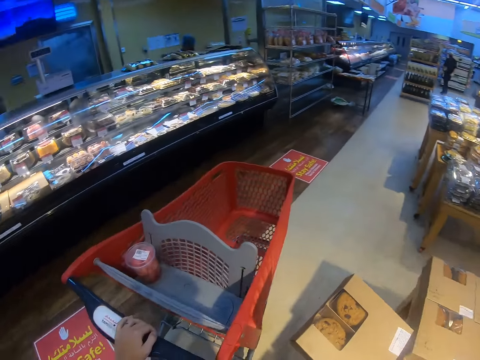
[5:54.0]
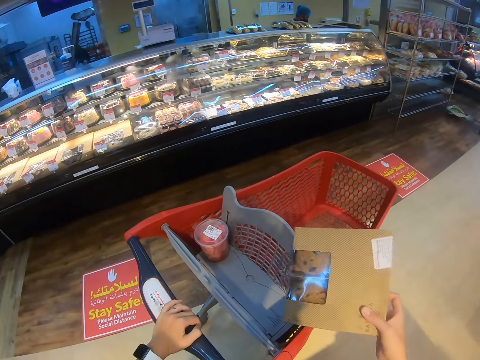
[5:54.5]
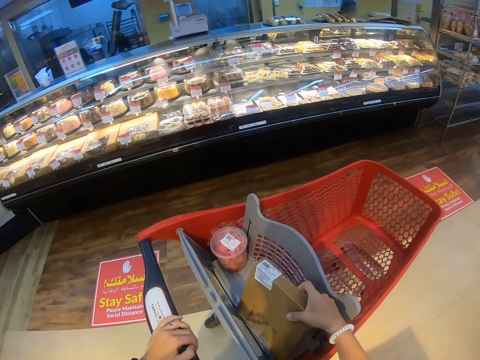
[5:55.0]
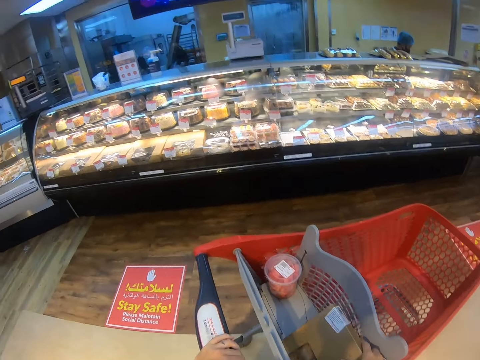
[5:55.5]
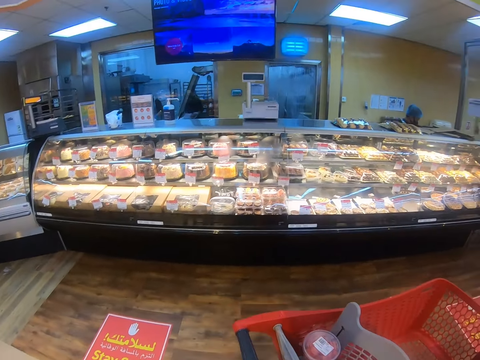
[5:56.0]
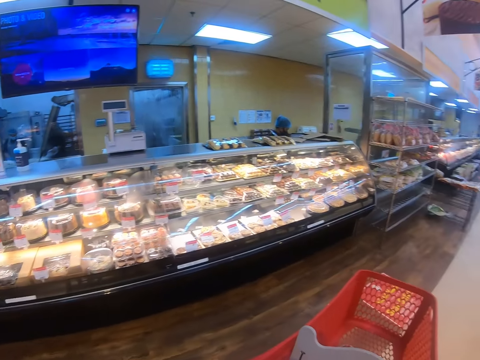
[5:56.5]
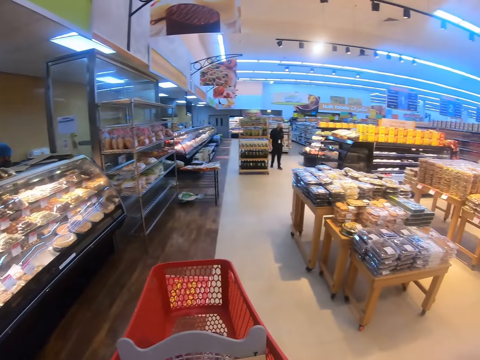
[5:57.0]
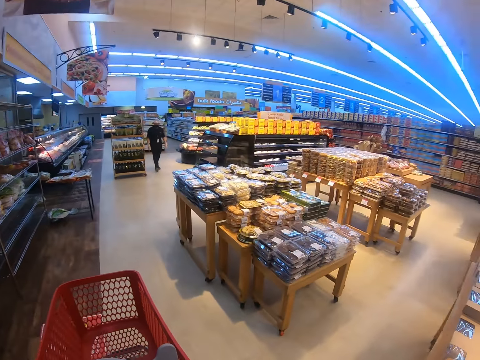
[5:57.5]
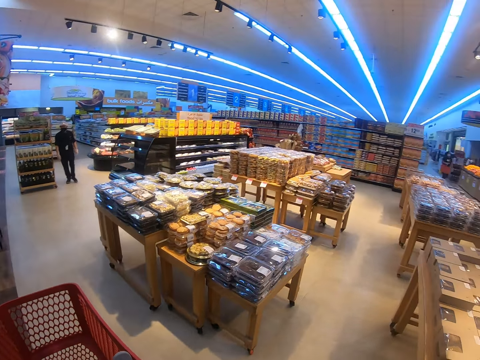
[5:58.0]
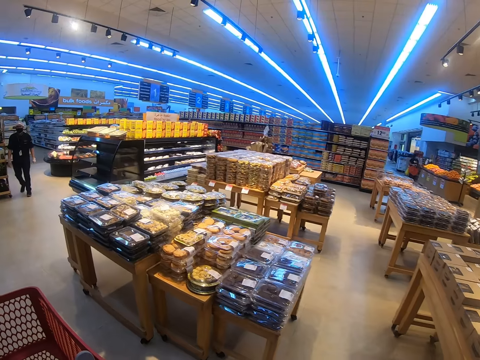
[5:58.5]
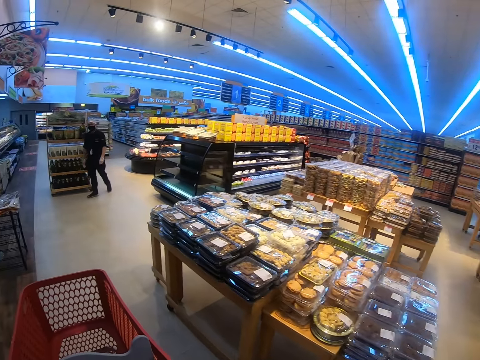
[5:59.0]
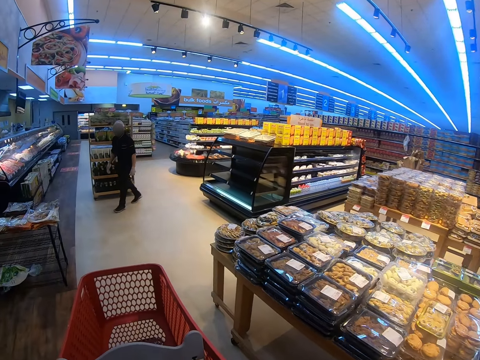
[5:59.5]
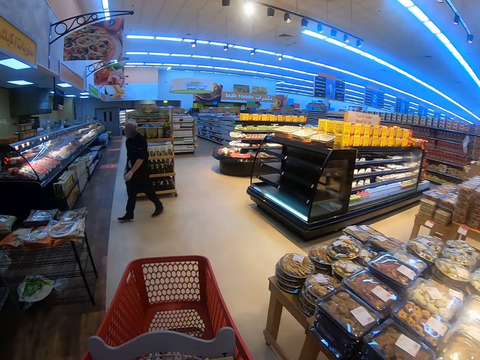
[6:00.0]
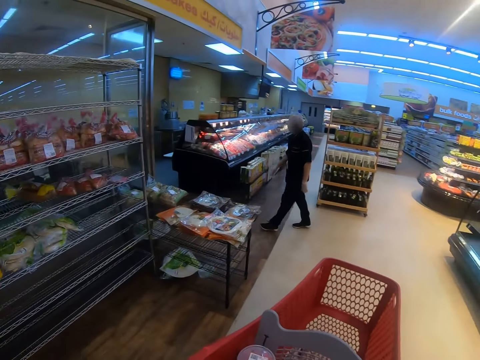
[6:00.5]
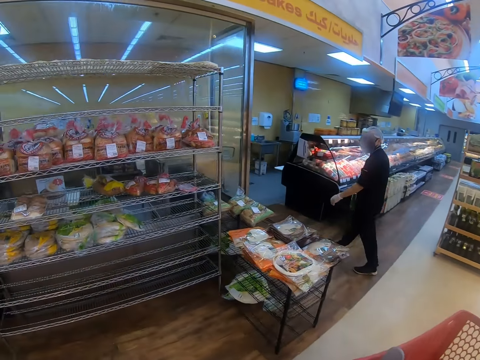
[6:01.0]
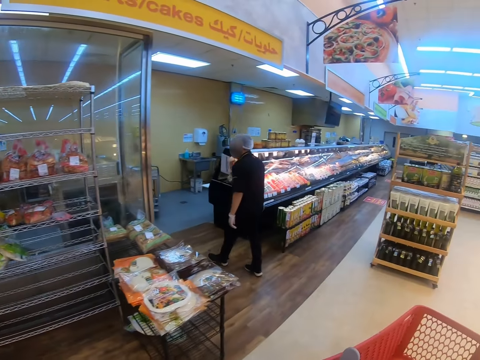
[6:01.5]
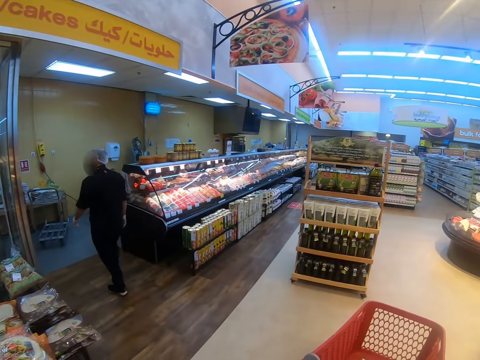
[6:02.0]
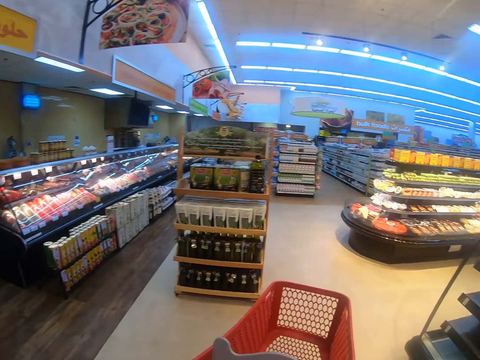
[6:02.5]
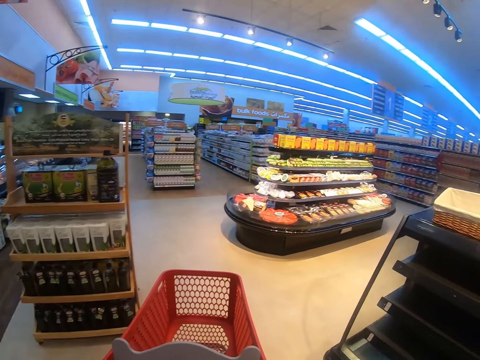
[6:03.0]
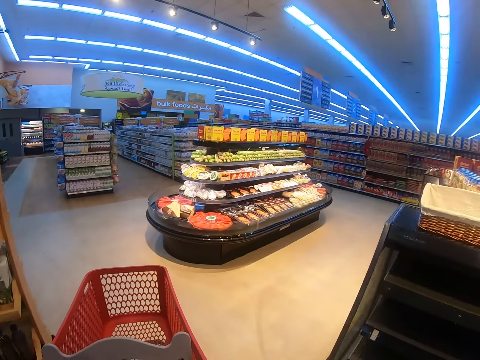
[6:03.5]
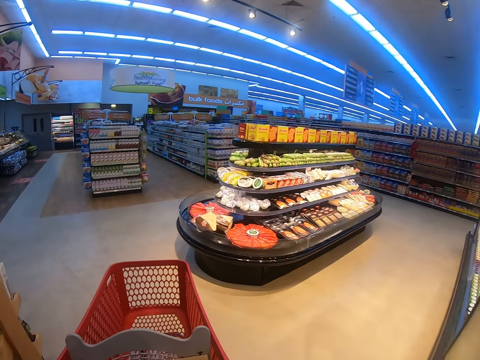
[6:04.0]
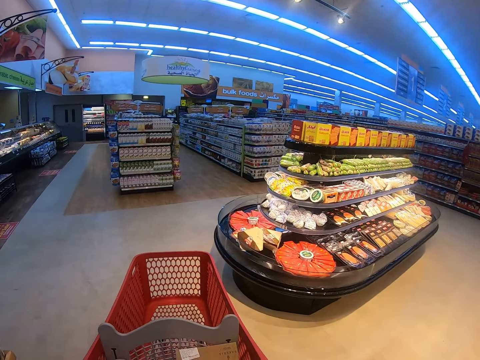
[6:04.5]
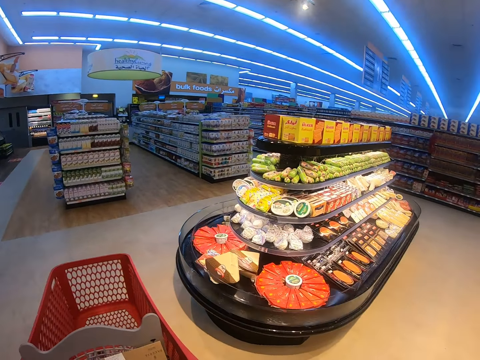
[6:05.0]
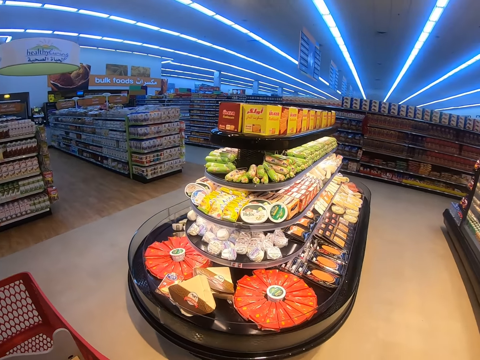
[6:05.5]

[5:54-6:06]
The camera wearer puts the box in the trolley. They push the trolley. They look around the supermarket shelf, pull the trolley and walk around the supermarket shelf. A man steps forward. The camera wearer pushes the trolley.

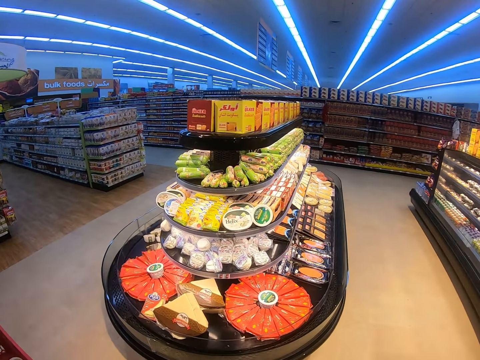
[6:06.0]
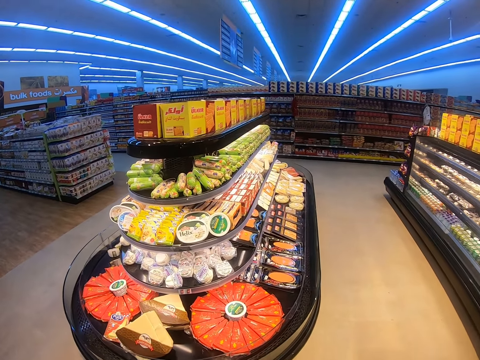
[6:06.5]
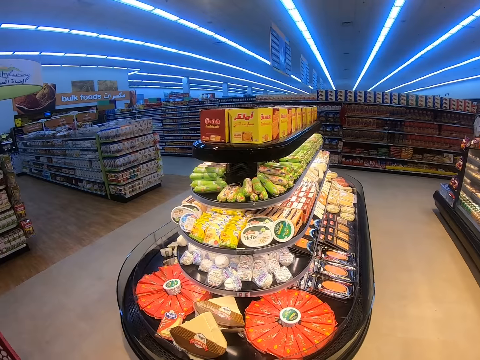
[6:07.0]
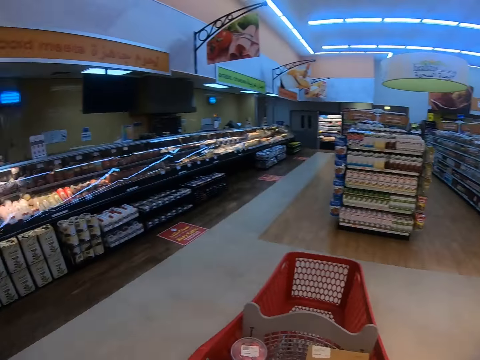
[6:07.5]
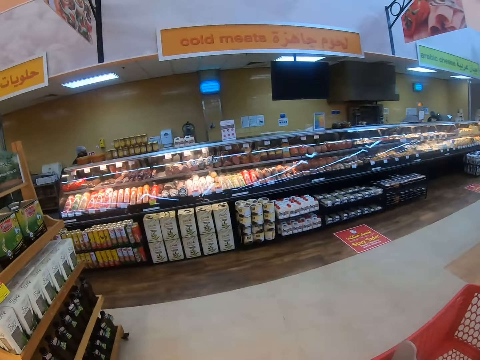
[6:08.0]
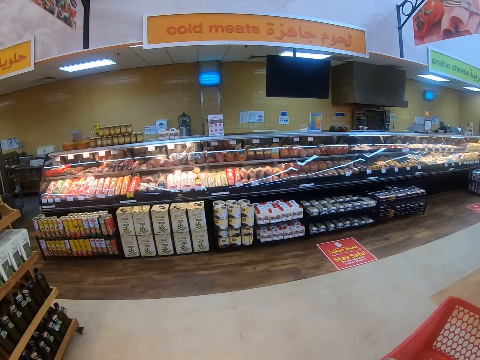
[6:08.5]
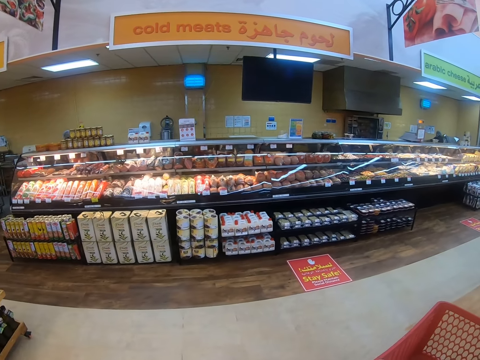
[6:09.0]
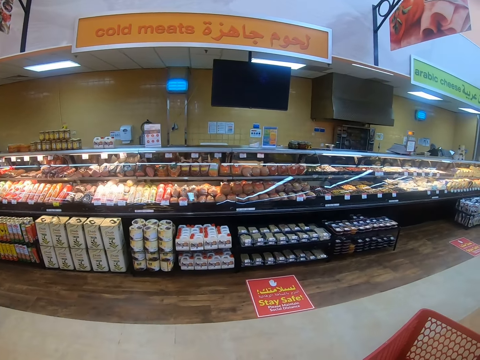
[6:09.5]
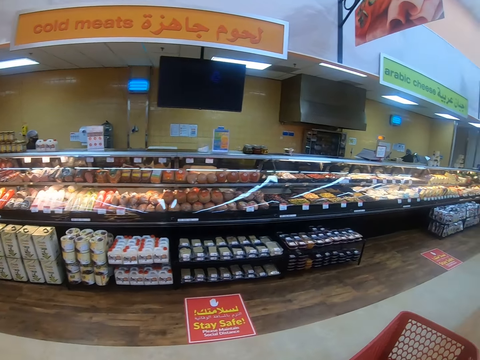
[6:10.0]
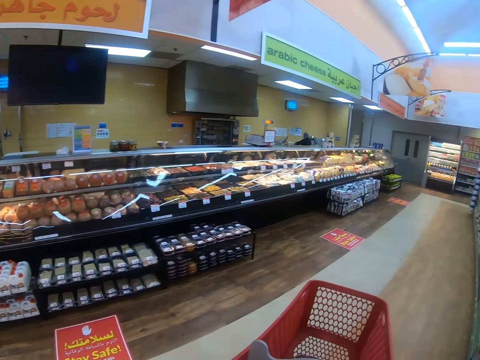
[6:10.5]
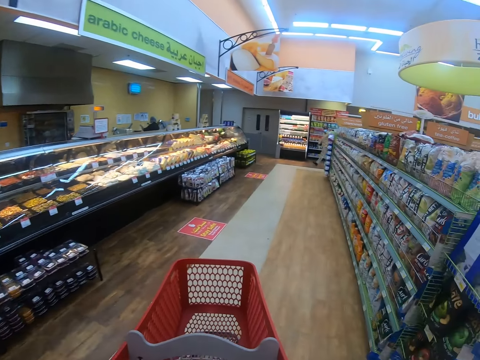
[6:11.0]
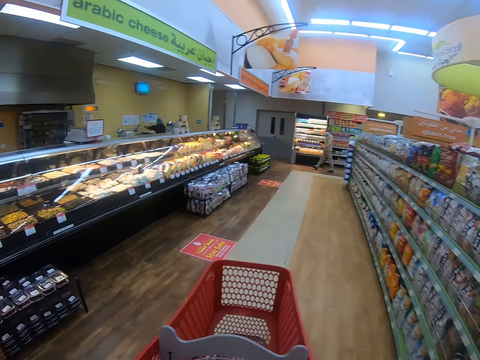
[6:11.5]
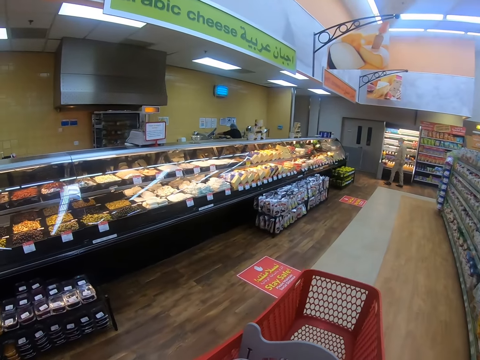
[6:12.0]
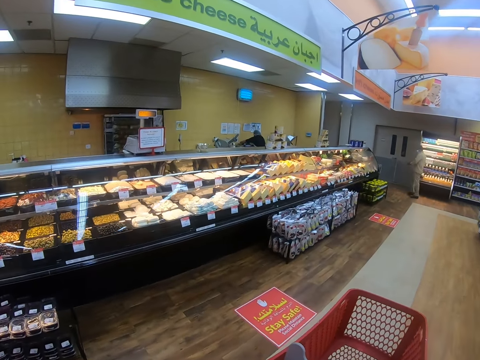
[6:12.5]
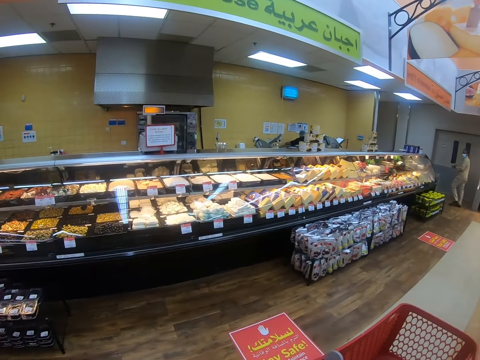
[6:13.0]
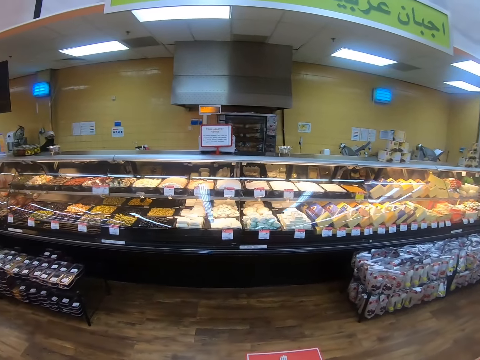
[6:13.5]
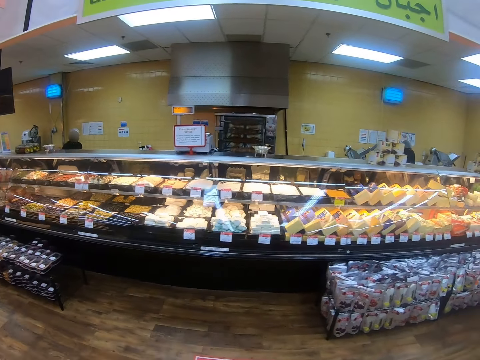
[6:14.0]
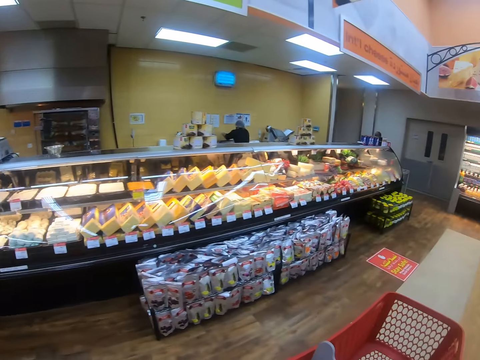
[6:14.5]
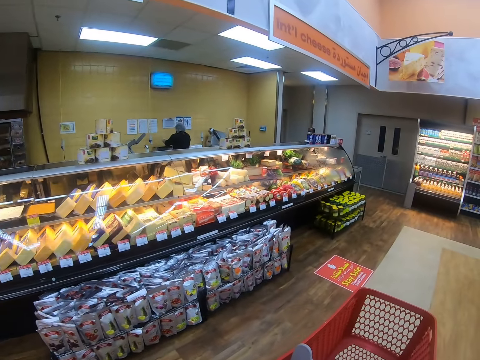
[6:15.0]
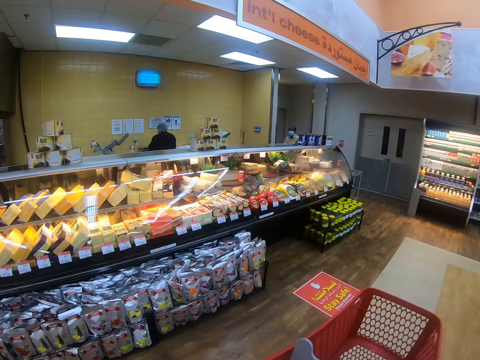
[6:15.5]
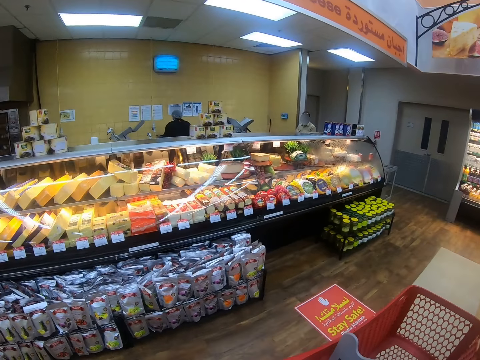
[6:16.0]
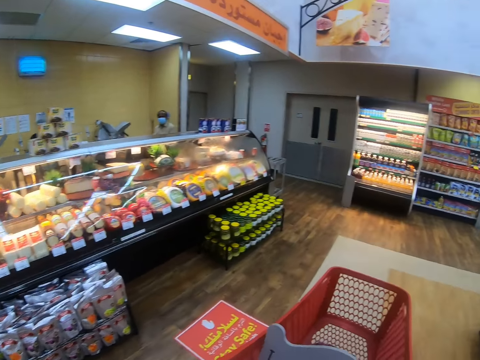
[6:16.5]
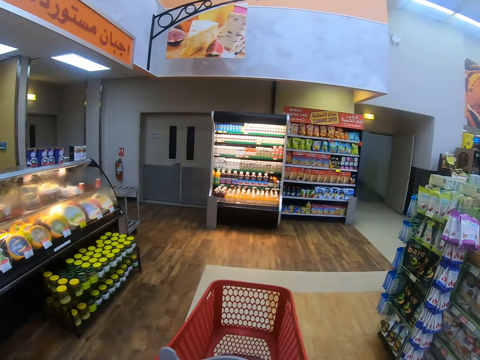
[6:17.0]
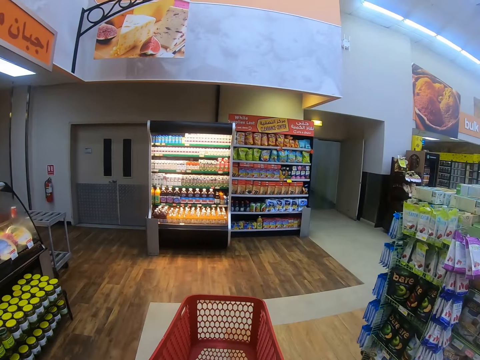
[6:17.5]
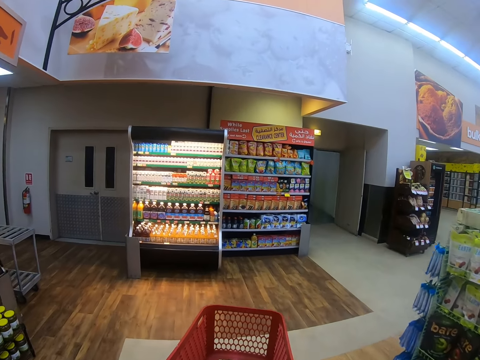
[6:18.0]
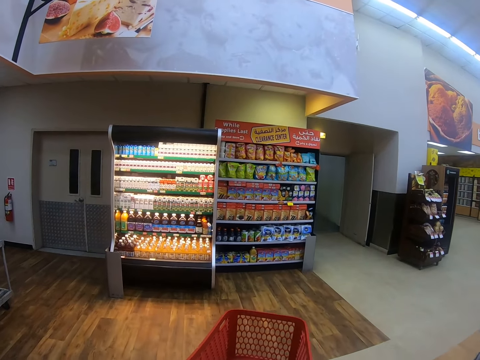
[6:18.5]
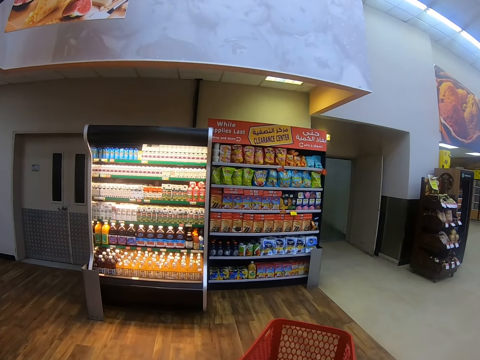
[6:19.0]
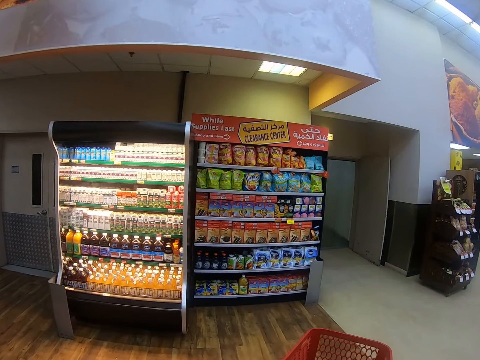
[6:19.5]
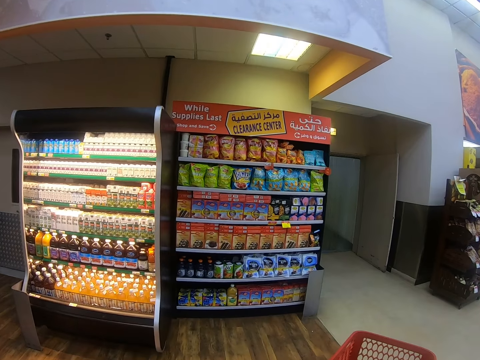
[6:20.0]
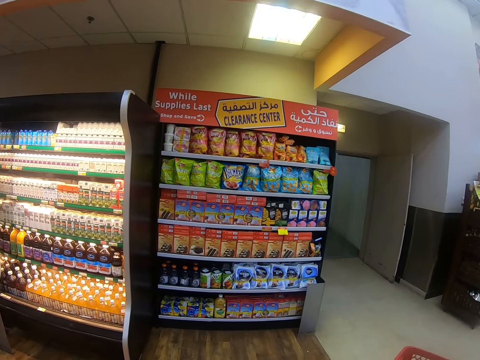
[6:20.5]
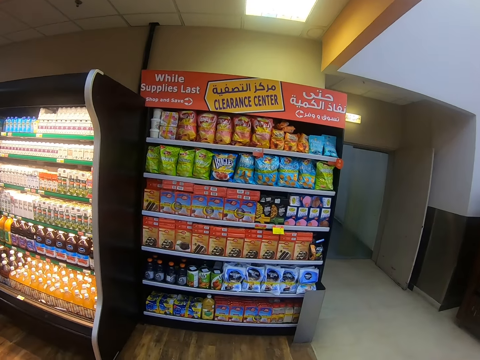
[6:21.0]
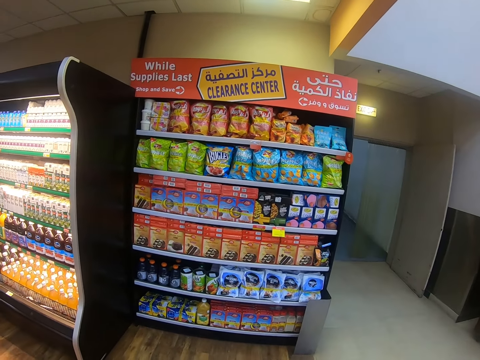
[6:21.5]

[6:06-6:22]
The camera wearer looks around. They push the trolley. A man appears. Another man steps forward. The camera wearer pushes the trolley.
